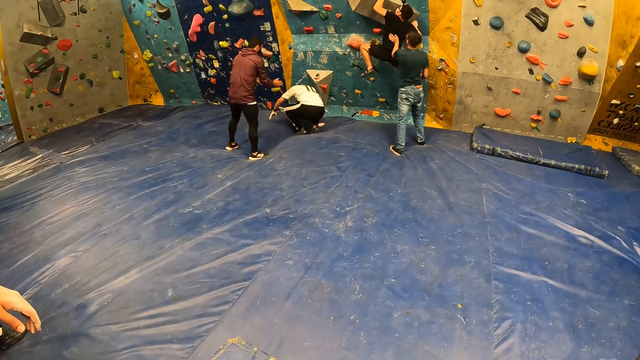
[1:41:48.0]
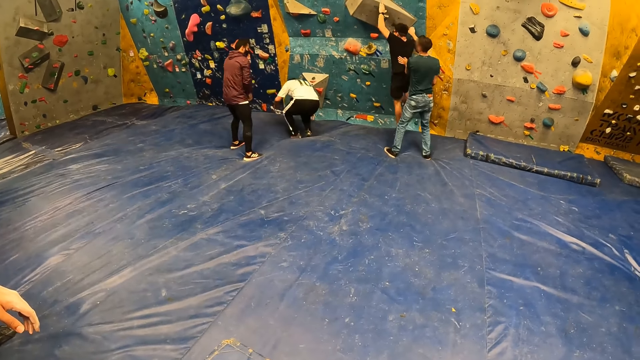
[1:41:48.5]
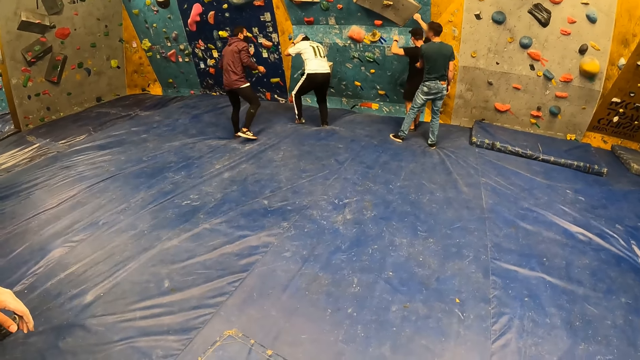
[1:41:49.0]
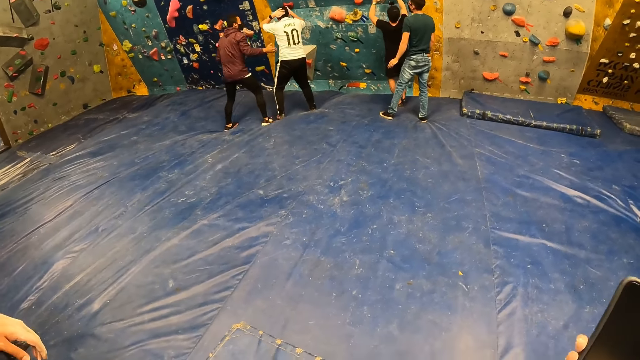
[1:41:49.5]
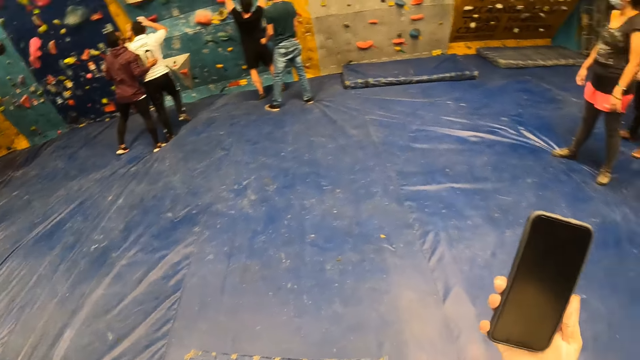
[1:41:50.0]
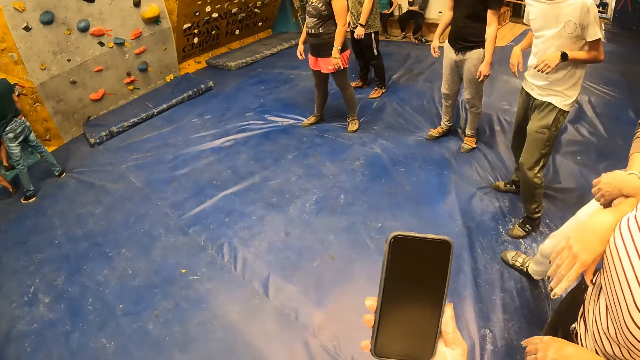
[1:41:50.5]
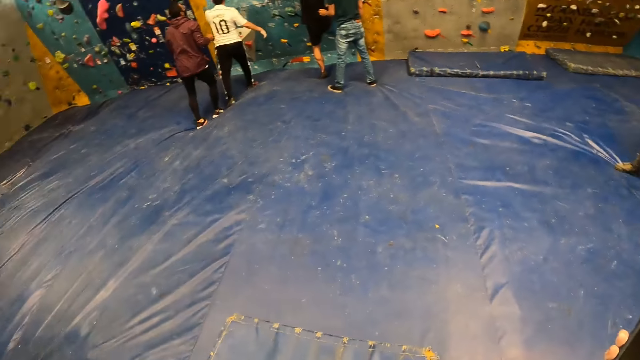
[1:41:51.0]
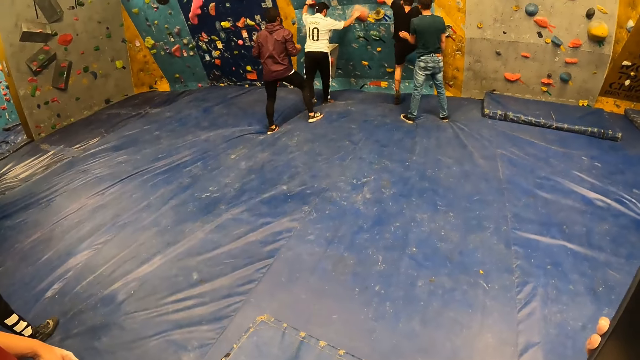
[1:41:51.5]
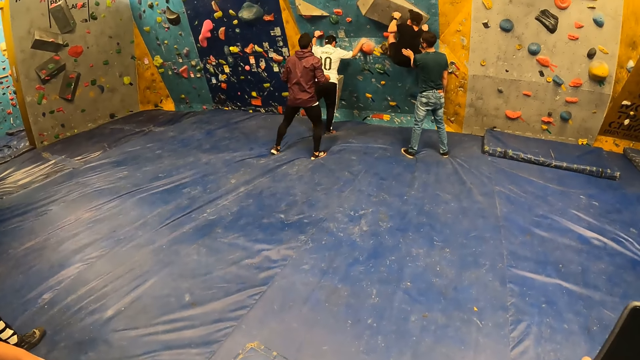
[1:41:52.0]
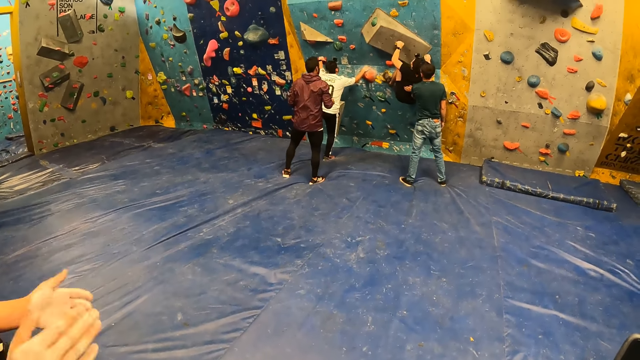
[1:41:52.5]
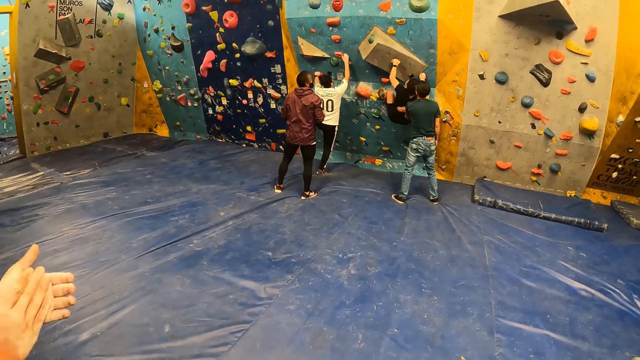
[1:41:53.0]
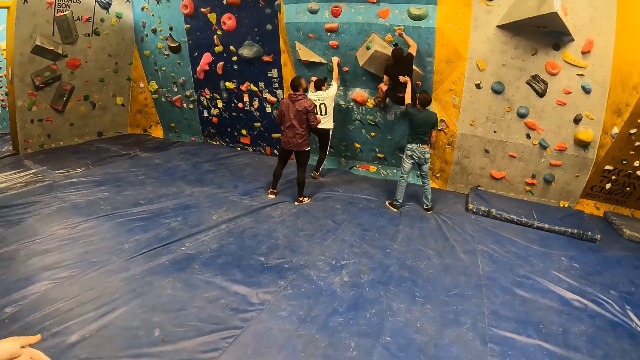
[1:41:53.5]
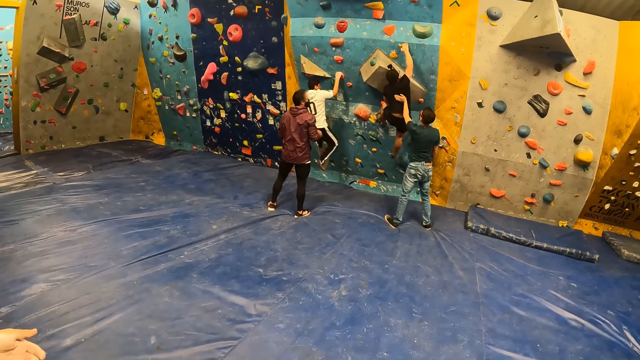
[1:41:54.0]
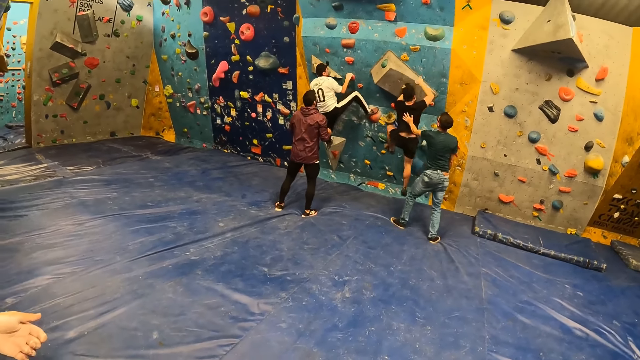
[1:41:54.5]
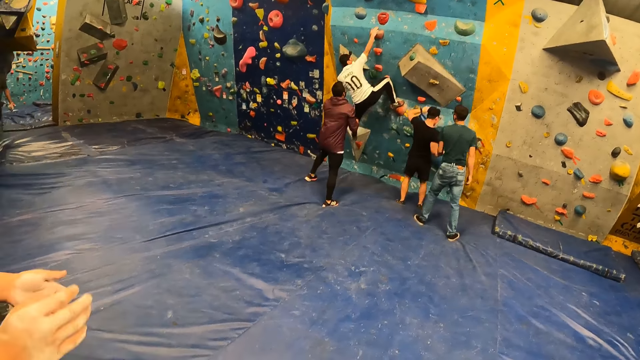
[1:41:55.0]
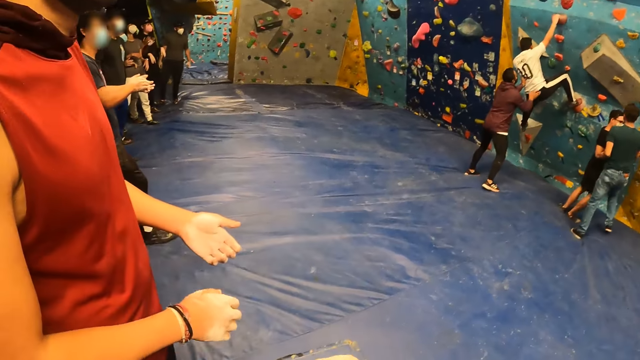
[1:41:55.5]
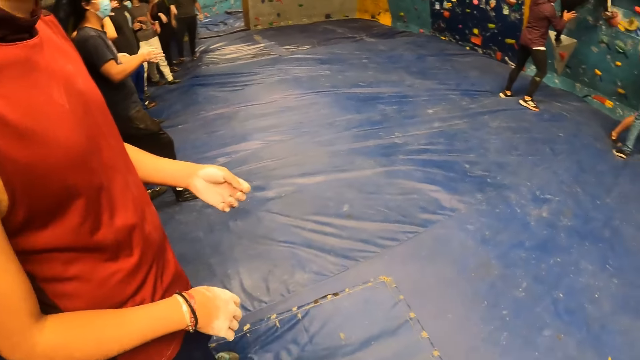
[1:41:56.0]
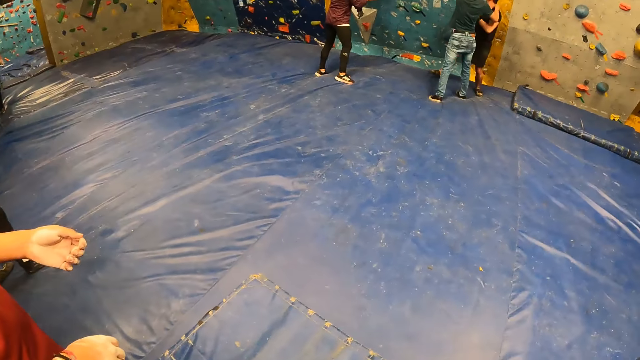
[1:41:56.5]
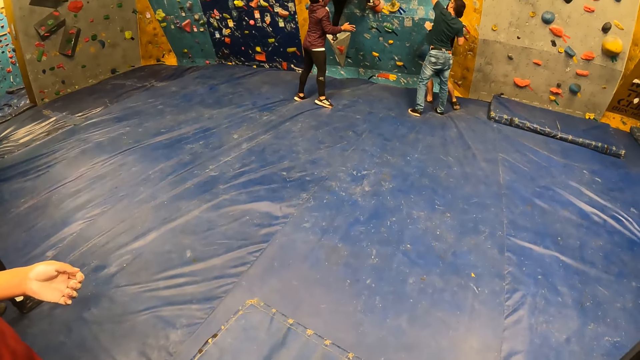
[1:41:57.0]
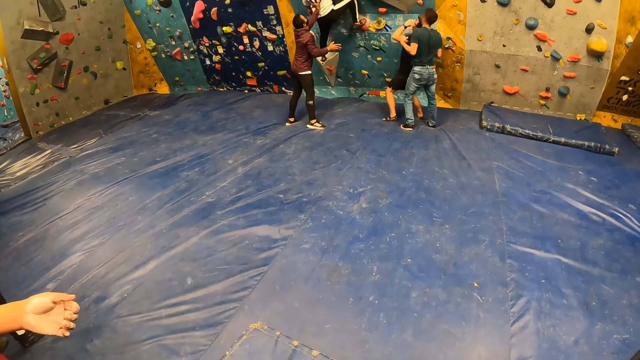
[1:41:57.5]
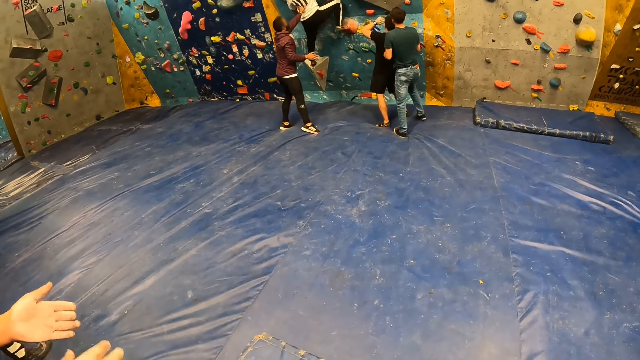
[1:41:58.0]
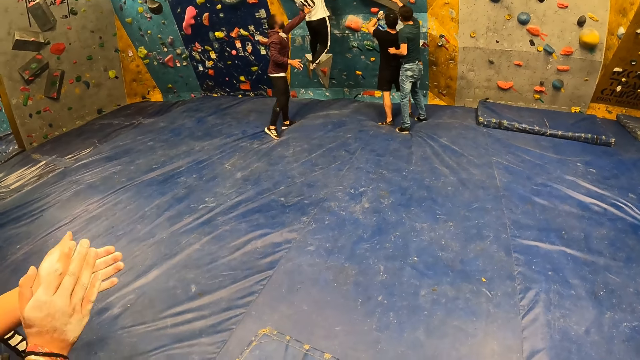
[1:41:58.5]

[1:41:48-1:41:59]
The camera wearer looks at the phone. They look around the room. A man claps both hands together at the sports complex.

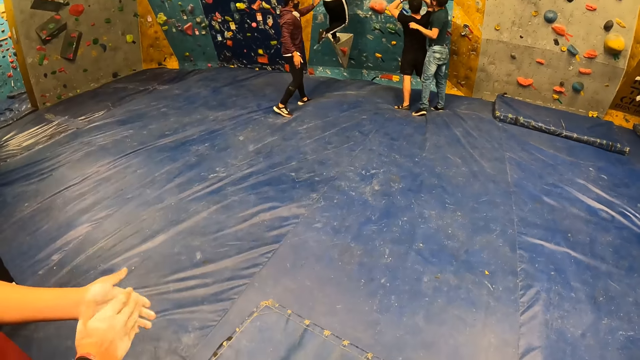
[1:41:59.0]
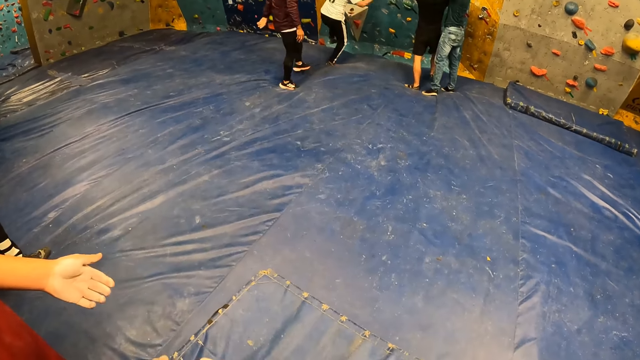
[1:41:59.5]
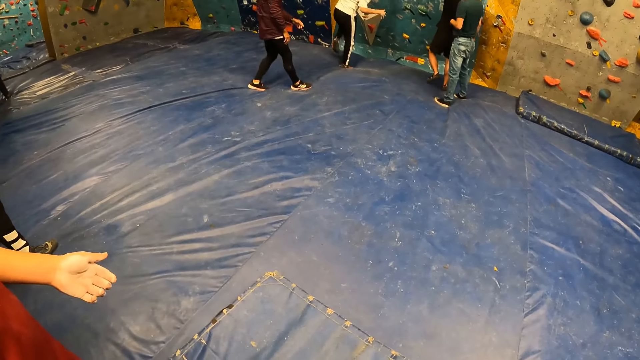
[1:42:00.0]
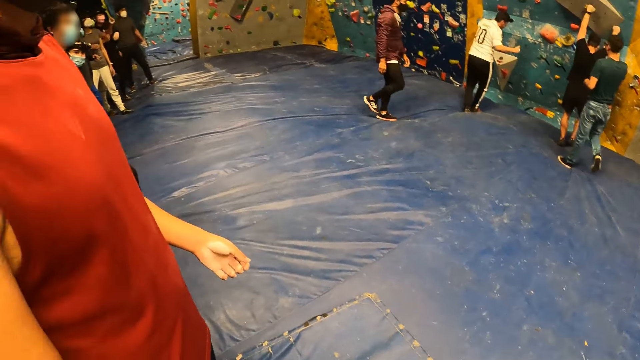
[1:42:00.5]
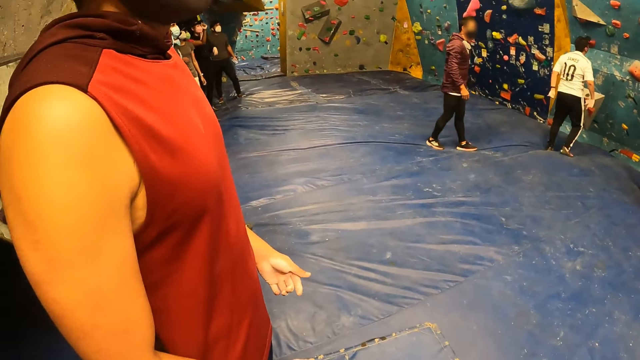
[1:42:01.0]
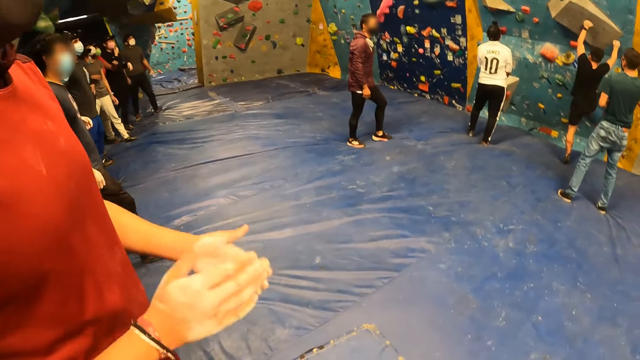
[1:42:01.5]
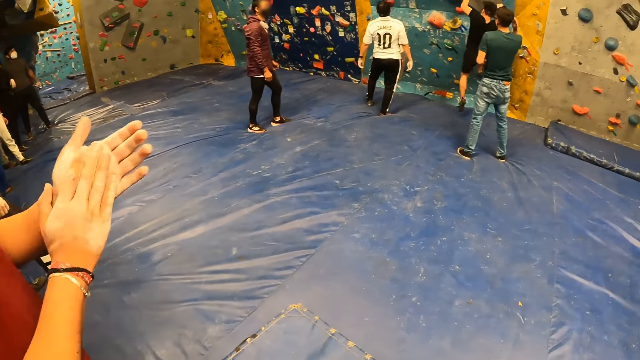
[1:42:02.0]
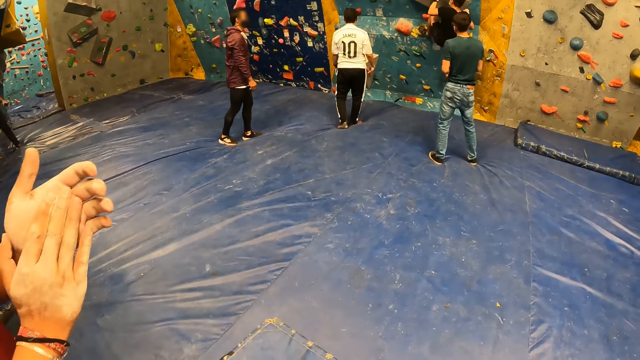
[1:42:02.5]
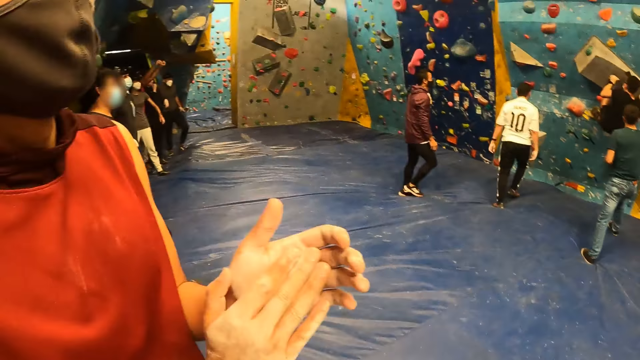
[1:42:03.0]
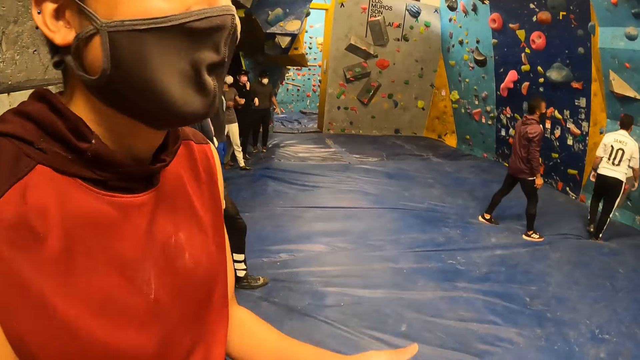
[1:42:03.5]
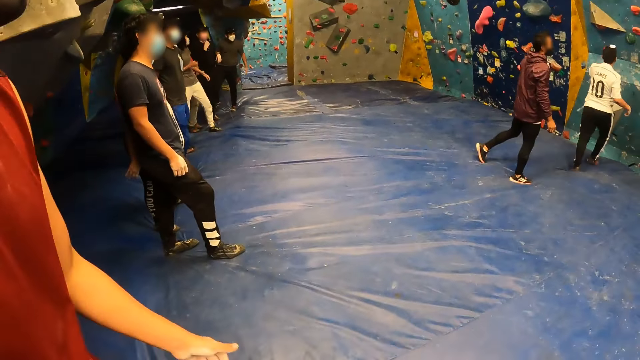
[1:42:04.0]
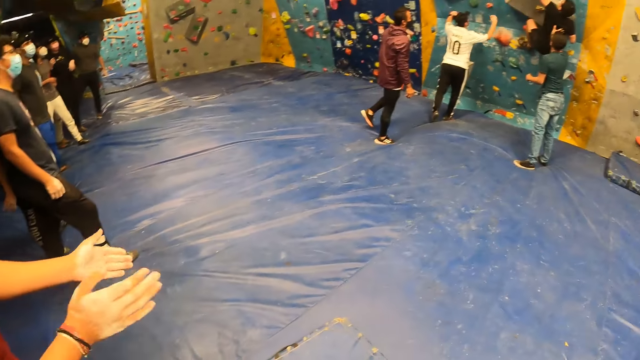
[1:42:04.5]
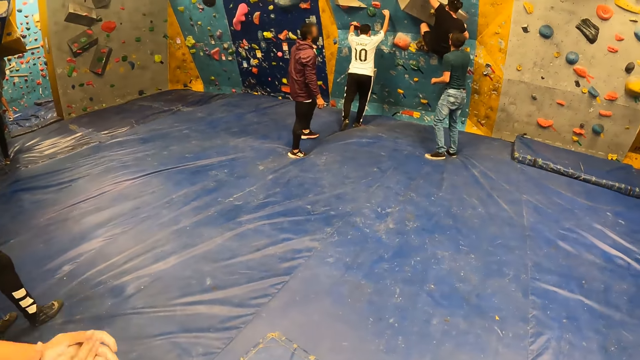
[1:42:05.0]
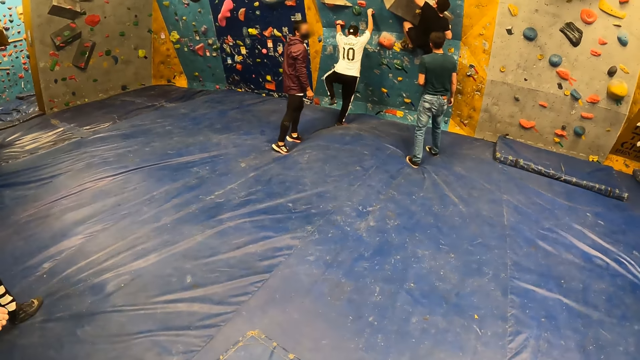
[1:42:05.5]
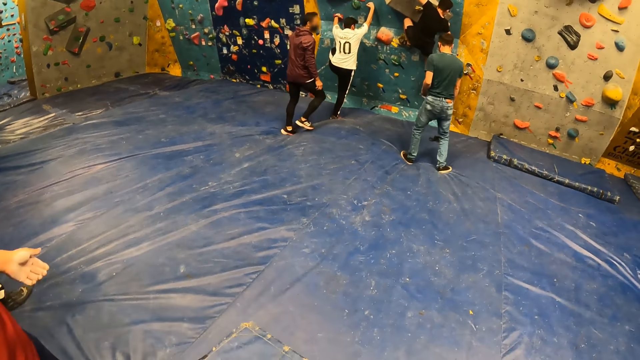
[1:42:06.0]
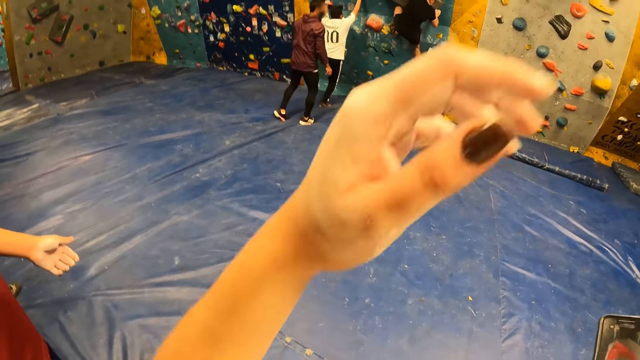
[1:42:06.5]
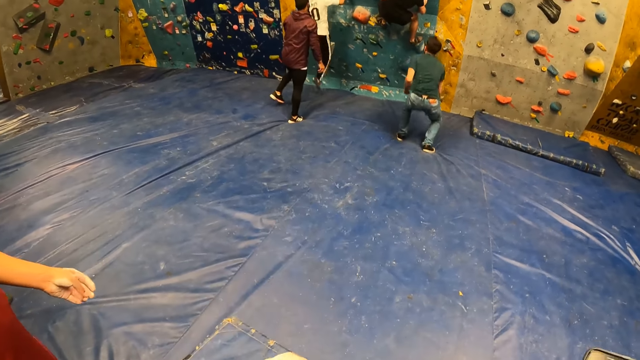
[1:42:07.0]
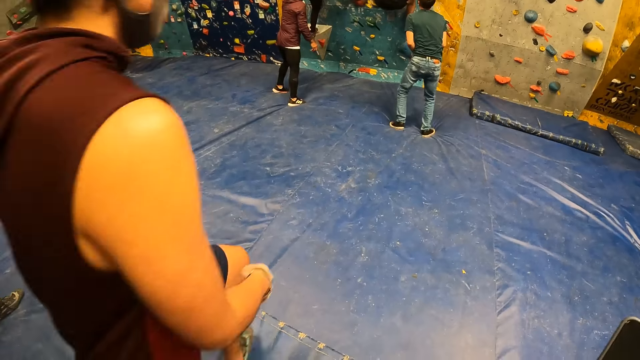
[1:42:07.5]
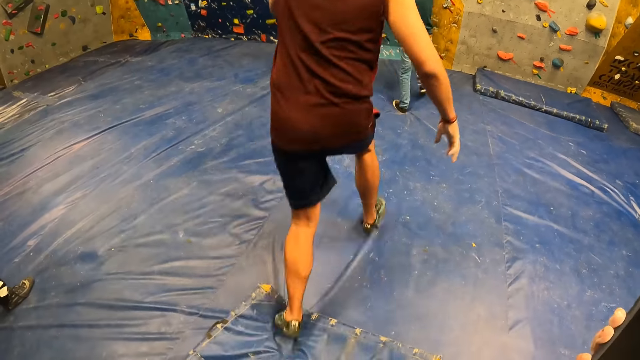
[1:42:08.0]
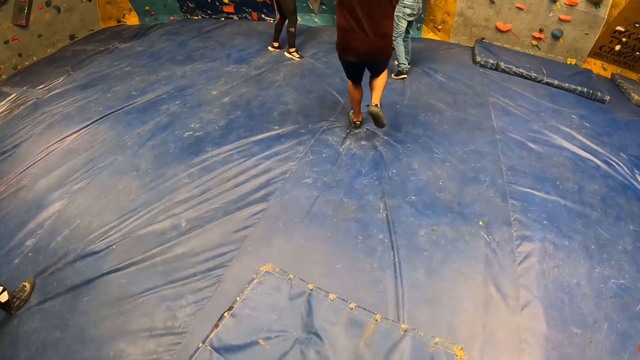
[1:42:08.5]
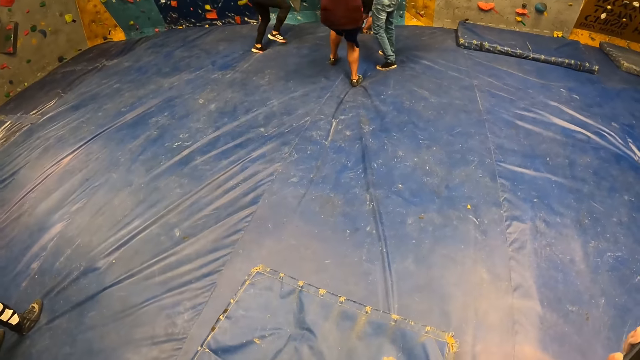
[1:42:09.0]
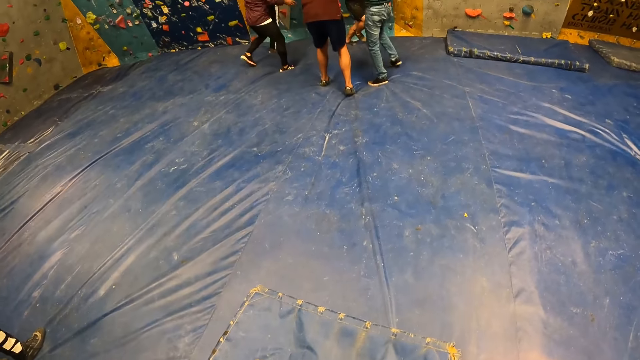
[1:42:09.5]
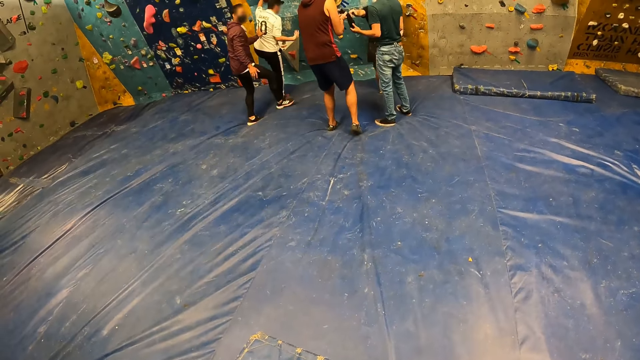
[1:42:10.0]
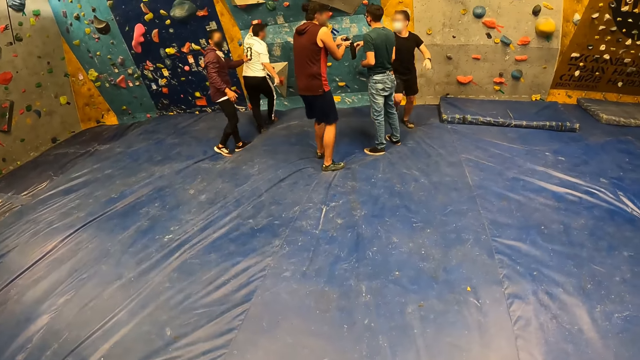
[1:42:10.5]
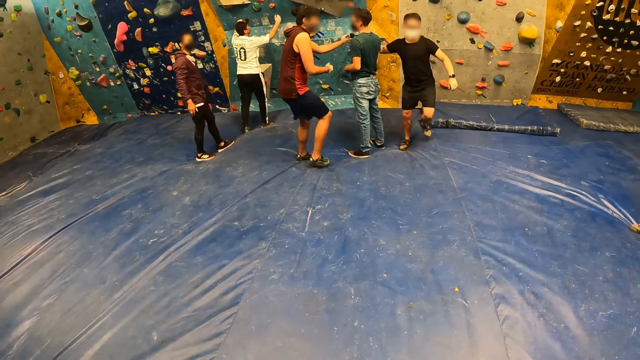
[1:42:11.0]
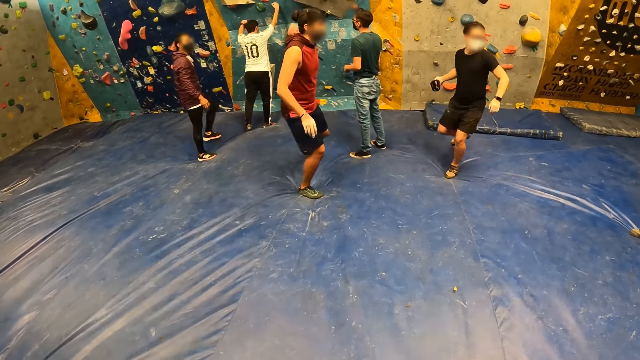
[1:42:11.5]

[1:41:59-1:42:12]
The man claps both hands together at the sports complex. The camera wearer moves their hand. The man runs to the bouldering wall. The camera wearer looks around the room. The man interacts with another man at the sports complex.
